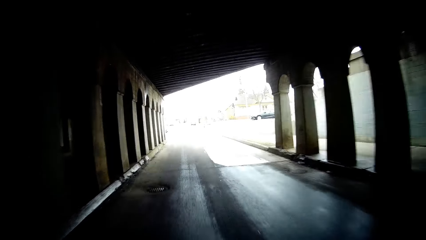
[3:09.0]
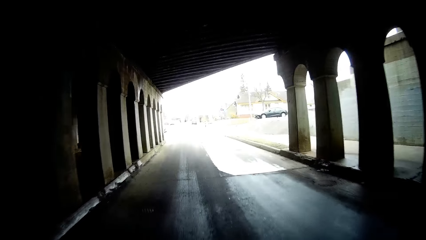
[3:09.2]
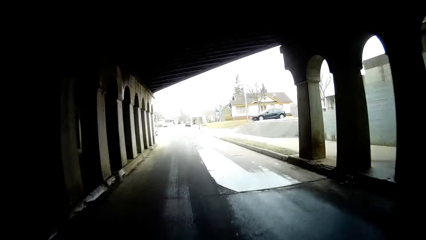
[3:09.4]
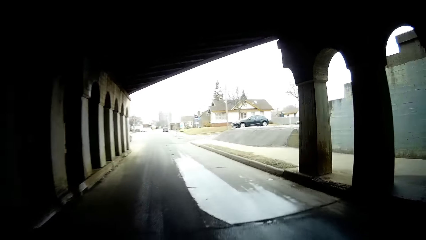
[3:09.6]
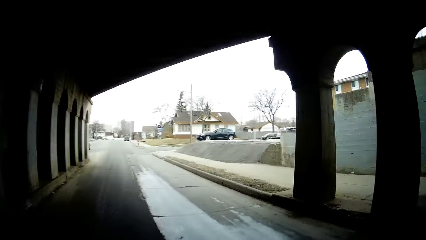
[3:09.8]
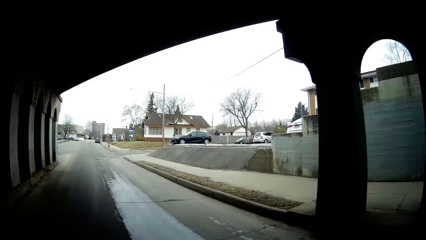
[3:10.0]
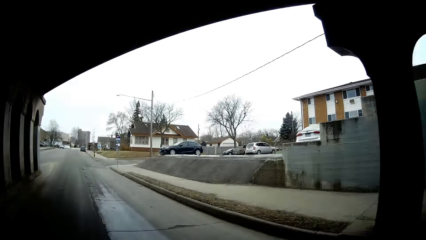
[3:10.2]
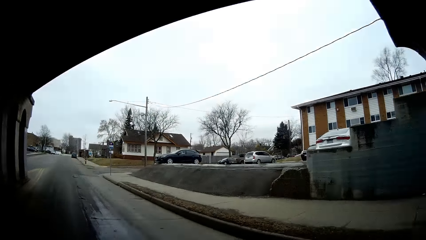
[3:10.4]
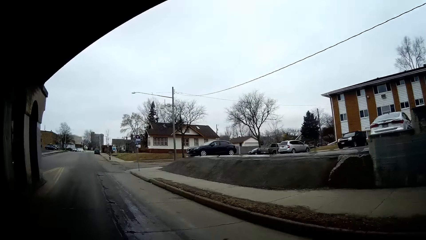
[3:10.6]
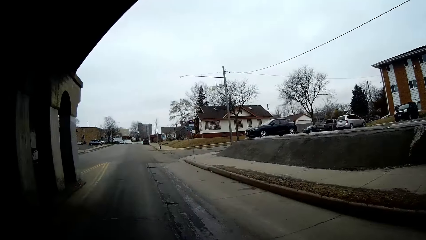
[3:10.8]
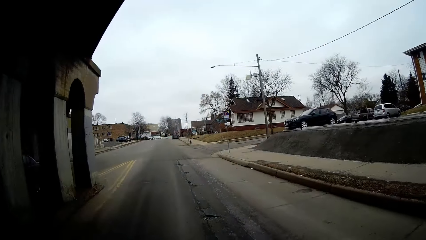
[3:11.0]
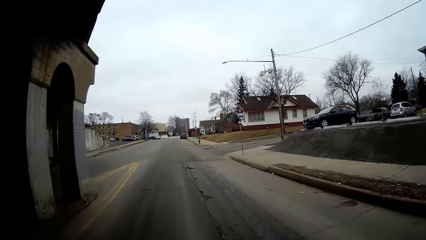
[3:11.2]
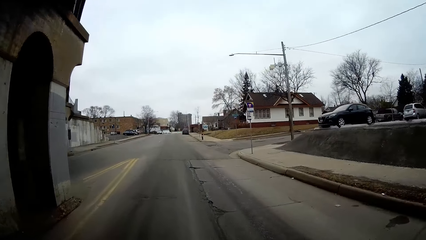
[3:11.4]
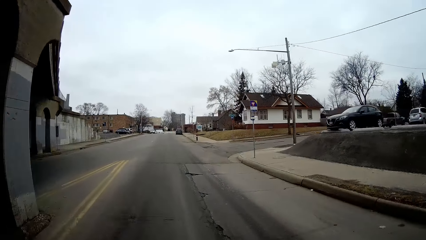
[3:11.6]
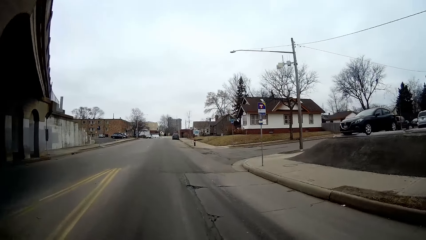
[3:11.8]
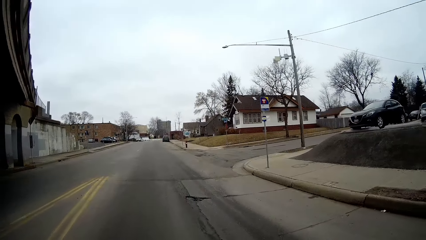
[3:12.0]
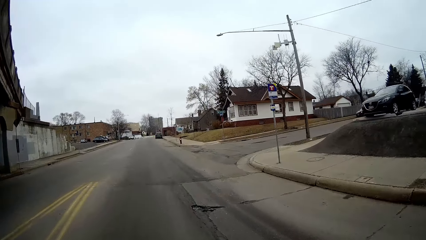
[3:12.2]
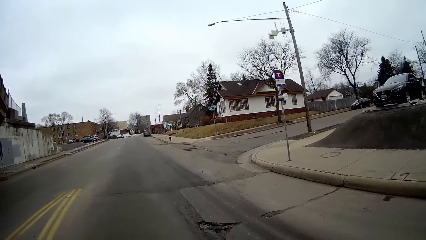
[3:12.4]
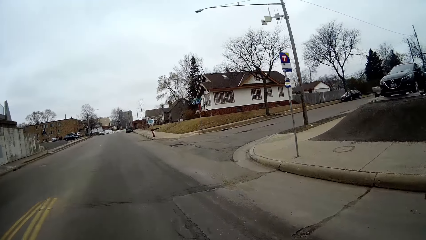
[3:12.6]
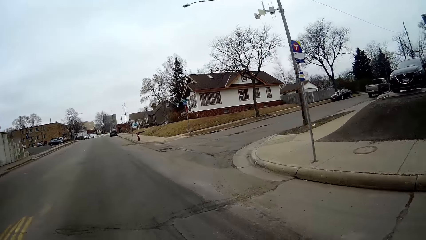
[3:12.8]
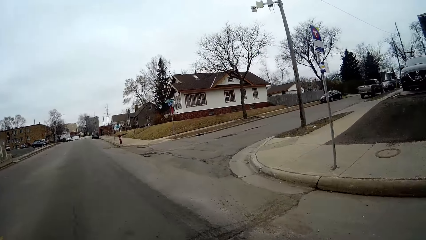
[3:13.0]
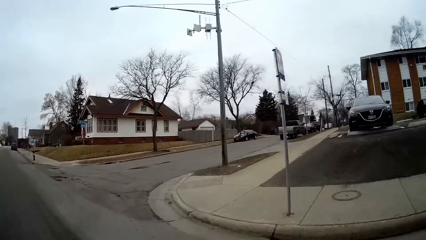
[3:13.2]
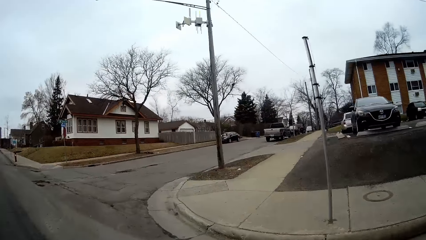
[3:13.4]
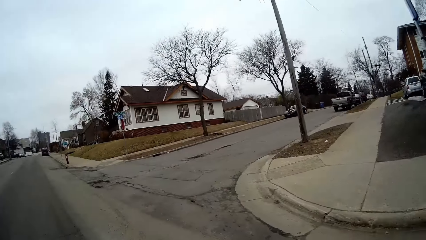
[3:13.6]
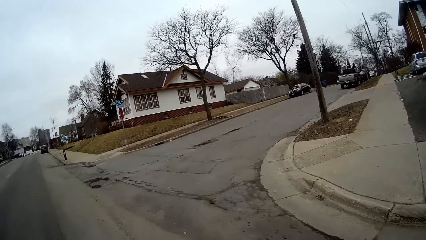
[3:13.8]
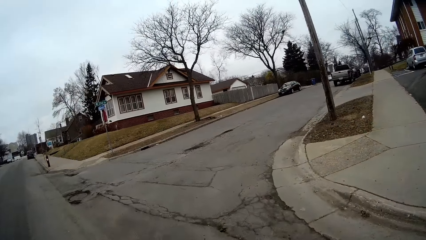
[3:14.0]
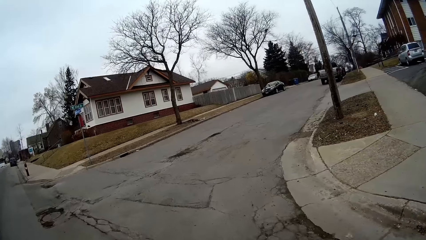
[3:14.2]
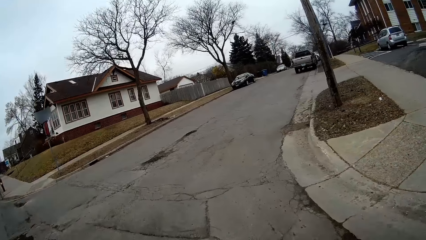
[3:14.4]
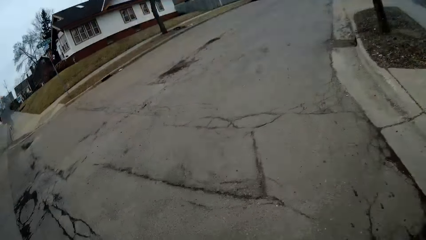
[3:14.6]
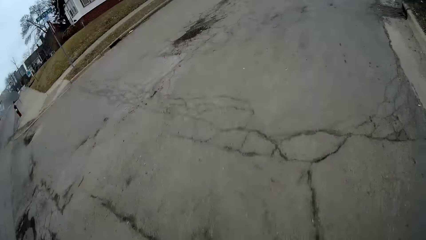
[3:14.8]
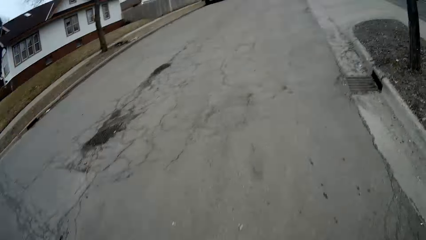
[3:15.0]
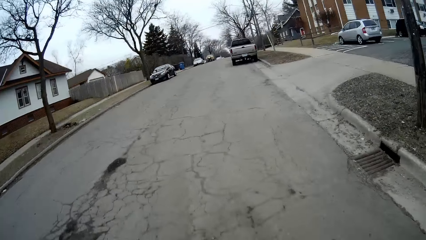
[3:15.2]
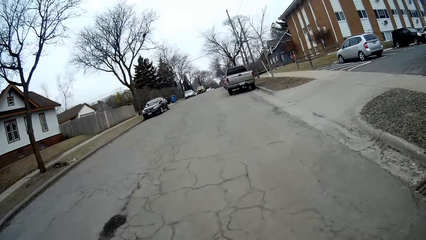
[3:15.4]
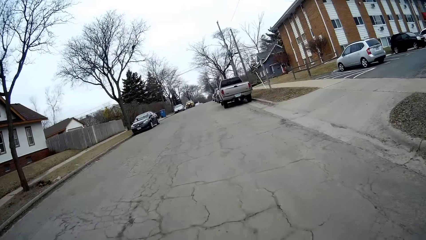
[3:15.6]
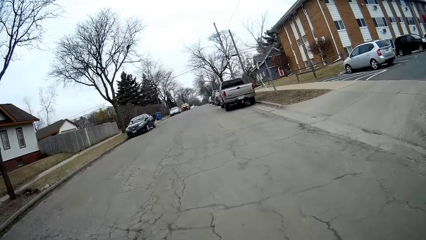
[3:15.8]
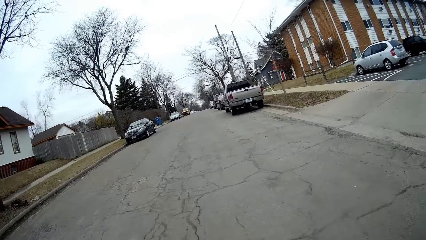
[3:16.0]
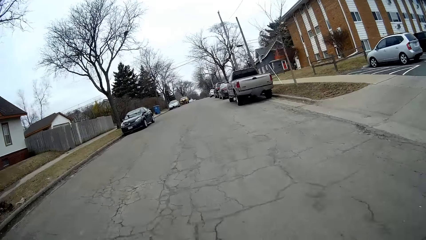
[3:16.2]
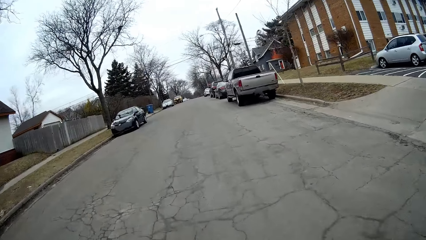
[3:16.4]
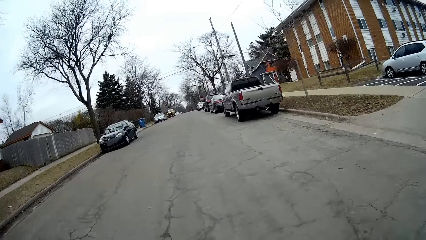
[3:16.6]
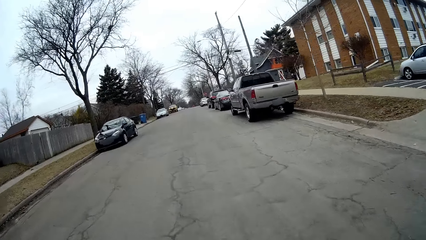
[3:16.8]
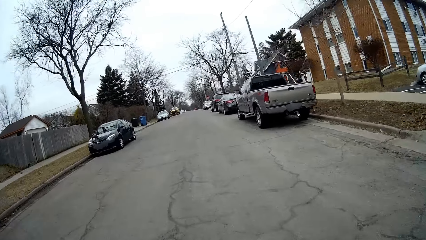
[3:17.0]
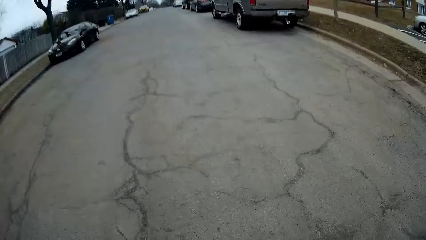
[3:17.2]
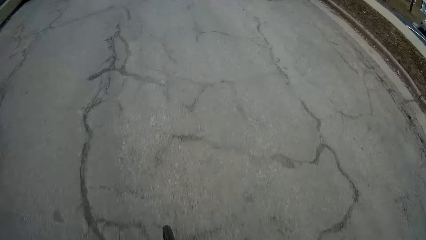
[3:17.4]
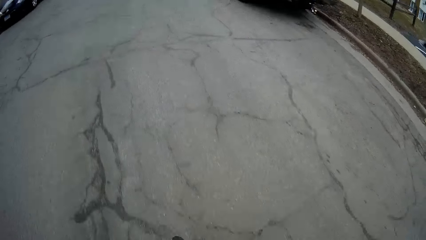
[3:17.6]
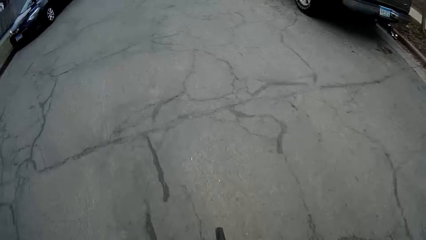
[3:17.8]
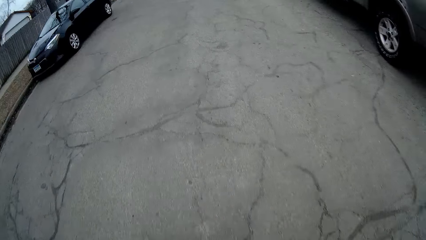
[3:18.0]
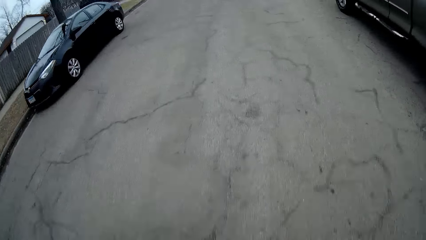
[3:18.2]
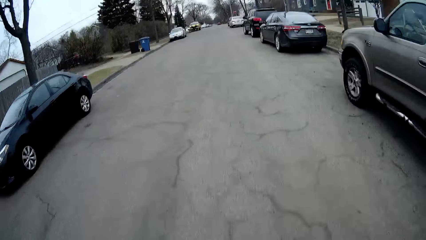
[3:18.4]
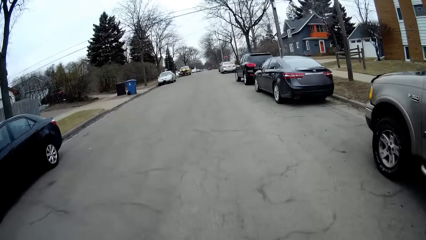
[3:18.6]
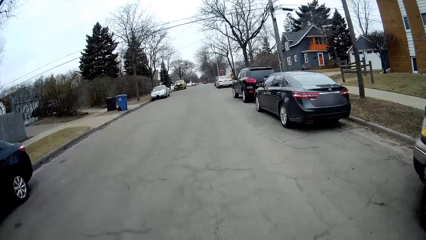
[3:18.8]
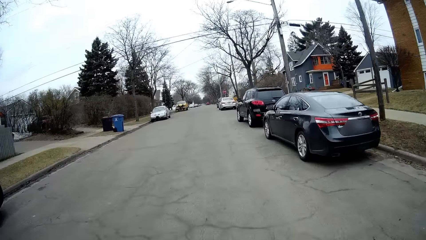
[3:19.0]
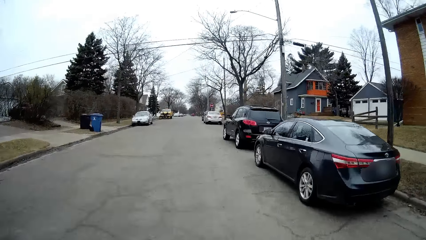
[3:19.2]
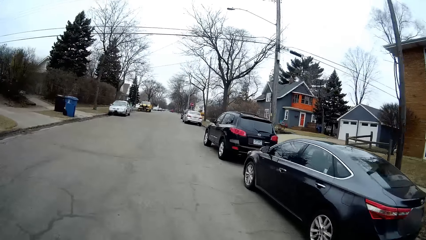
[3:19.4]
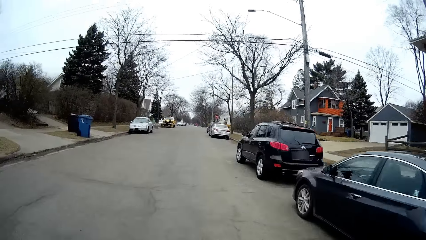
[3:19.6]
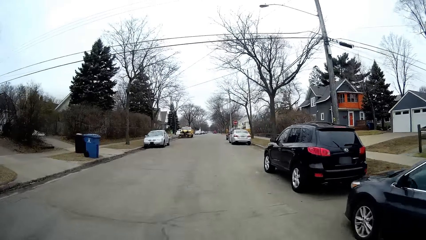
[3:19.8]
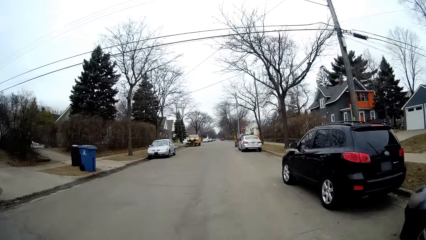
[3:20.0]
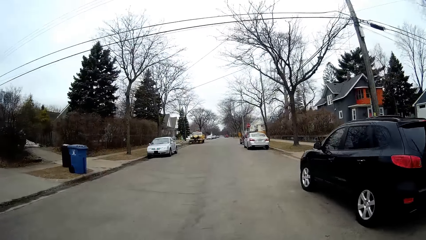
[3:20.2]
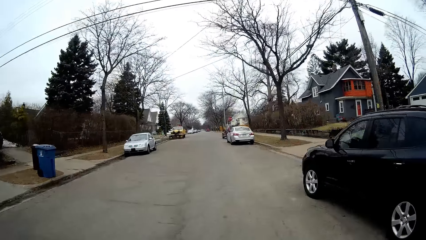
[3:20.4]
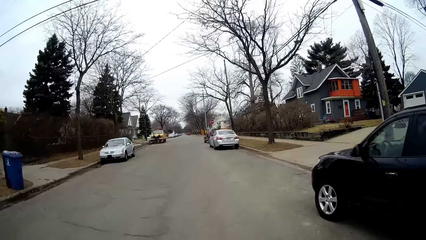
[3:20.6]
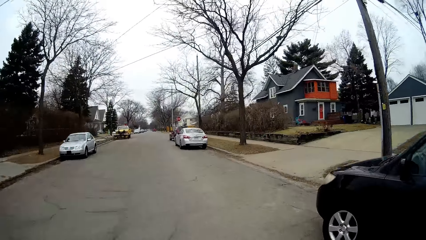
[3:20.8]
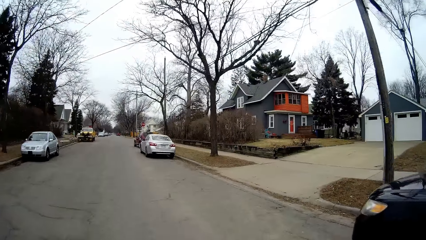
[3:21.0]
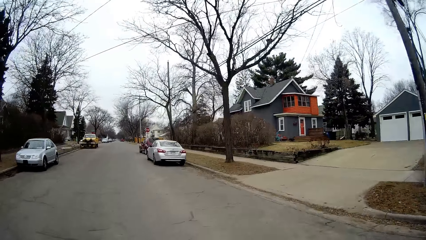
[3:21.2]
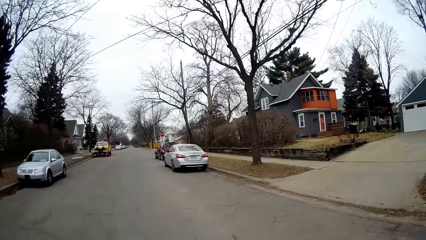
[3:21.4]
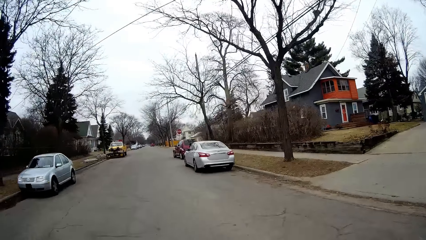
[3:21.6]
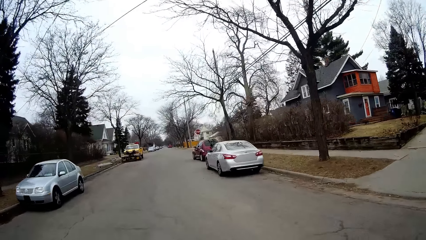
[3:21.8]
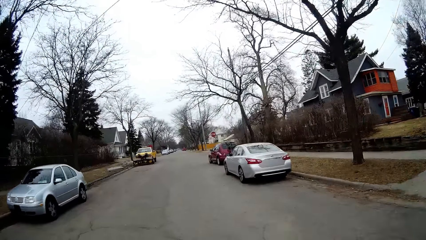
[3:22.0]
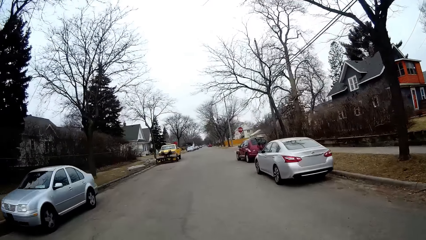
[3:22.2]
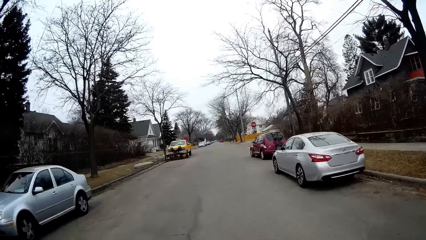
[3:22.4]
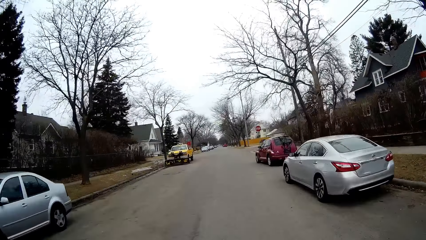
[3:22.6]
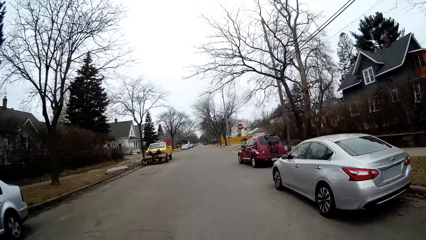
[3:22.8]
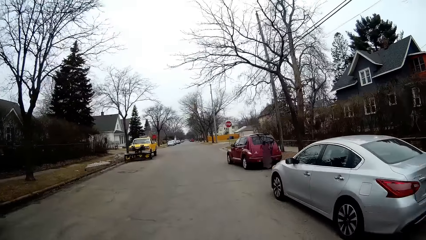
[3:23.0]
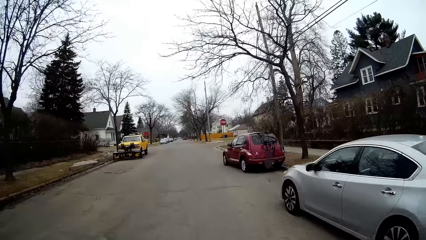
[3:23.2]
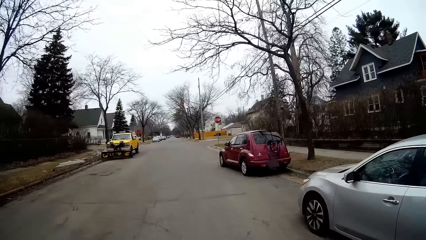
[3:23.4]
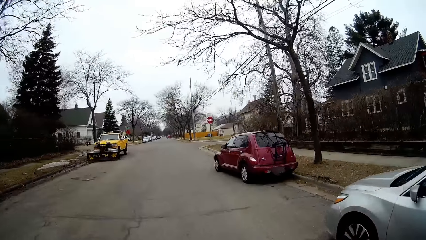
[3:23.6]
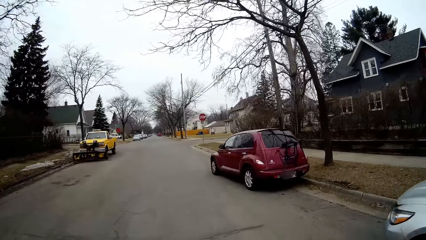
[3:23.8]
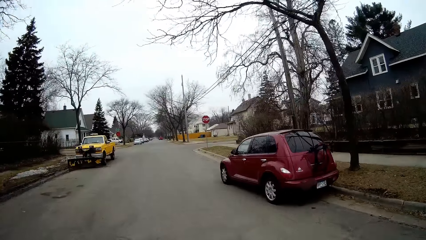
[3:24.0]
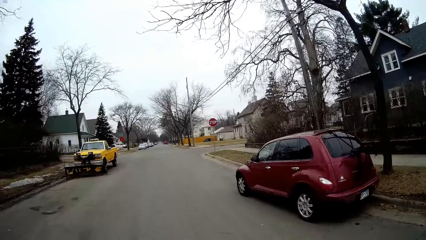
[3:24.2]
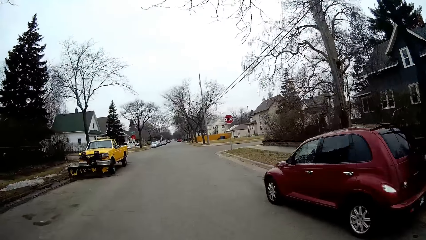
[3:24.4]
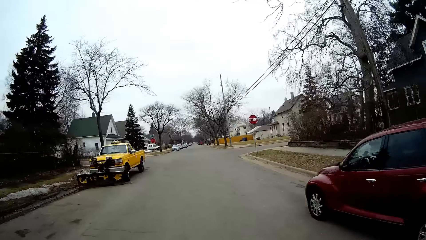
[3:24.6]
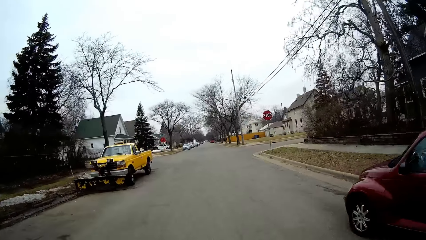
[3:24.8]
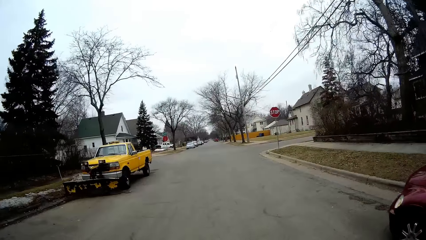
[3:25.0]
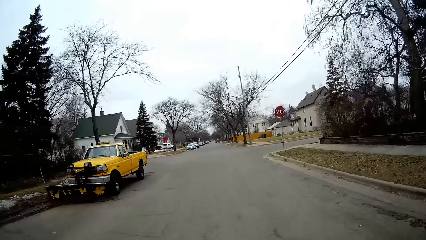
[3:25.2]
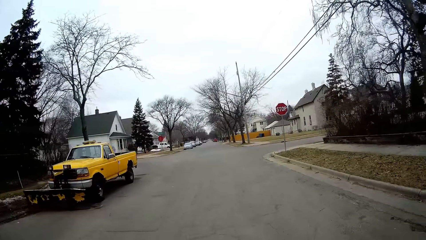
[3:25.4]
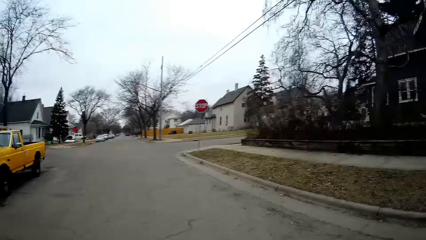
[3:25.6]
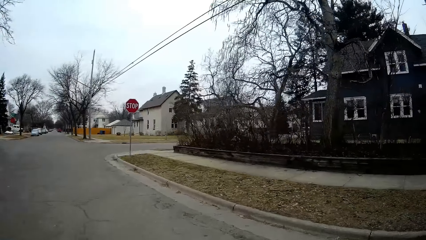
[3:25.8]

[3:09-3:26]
The camera wearer looks around. They turn right.
